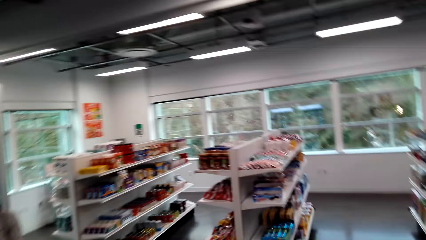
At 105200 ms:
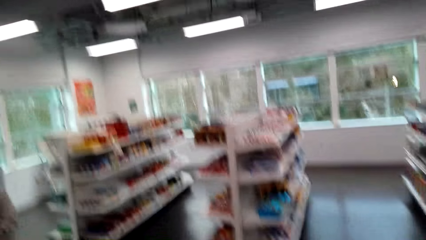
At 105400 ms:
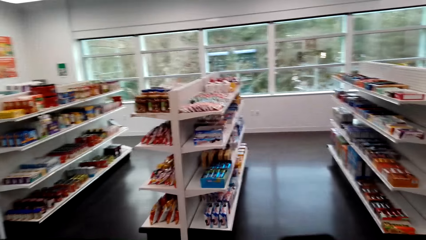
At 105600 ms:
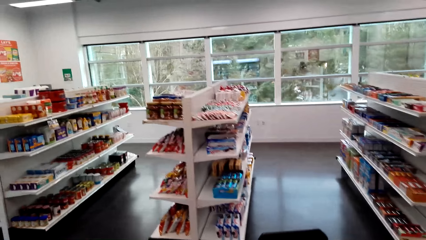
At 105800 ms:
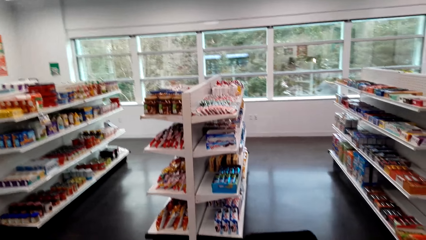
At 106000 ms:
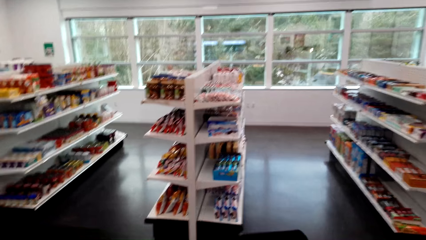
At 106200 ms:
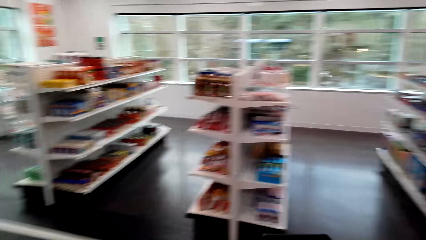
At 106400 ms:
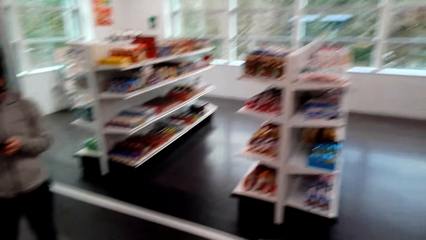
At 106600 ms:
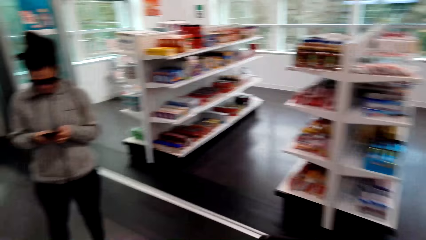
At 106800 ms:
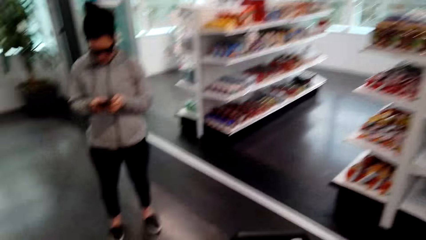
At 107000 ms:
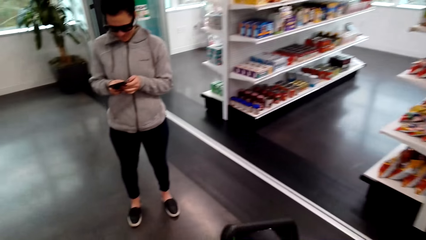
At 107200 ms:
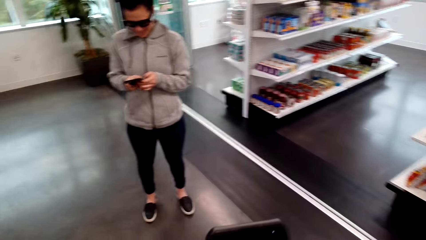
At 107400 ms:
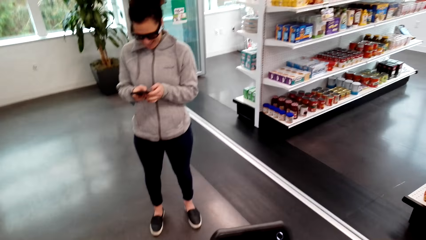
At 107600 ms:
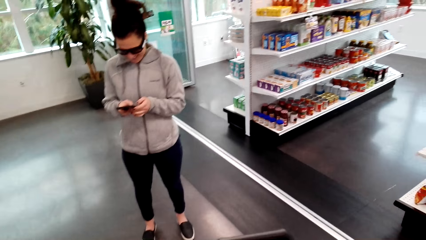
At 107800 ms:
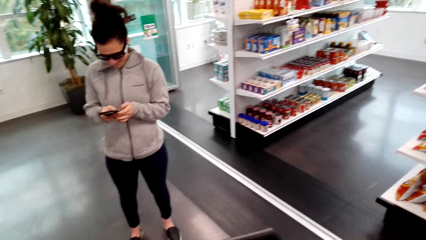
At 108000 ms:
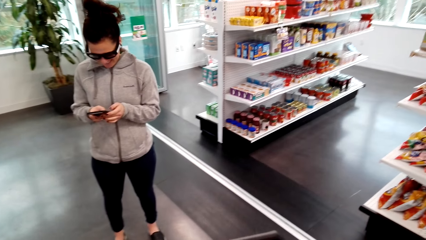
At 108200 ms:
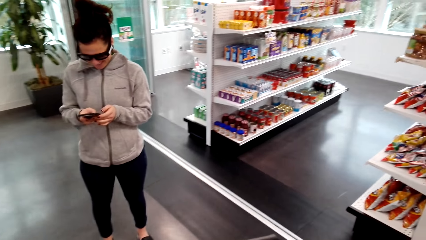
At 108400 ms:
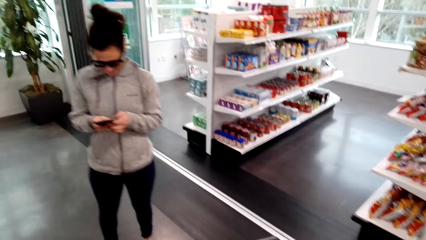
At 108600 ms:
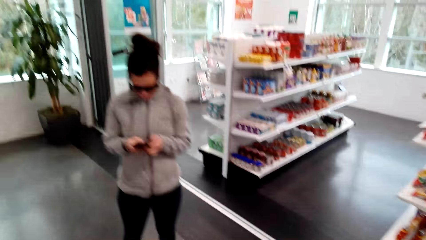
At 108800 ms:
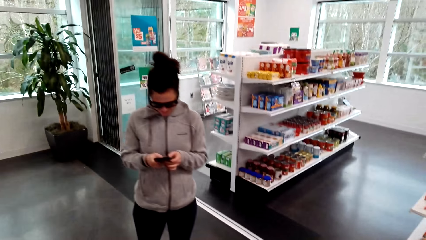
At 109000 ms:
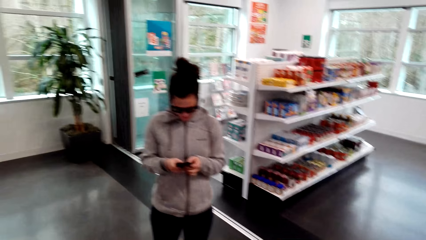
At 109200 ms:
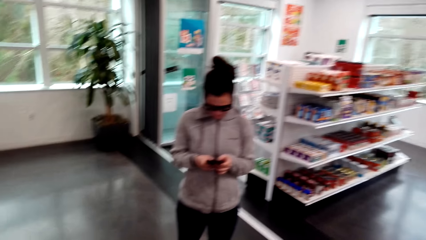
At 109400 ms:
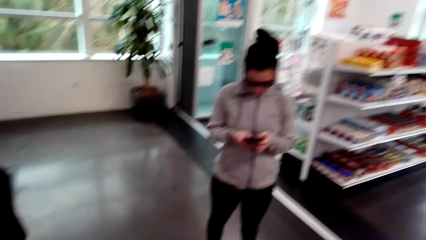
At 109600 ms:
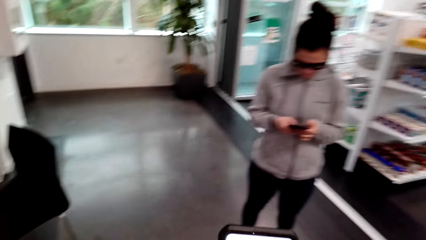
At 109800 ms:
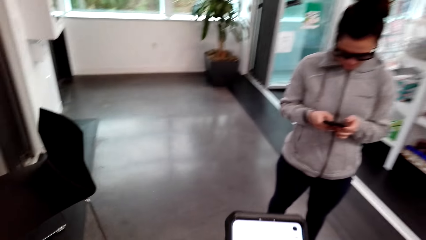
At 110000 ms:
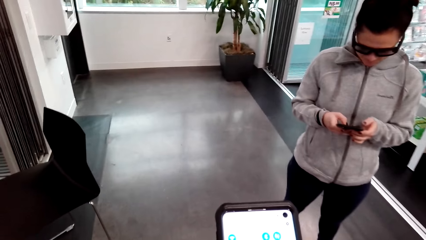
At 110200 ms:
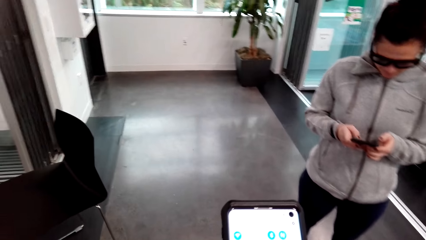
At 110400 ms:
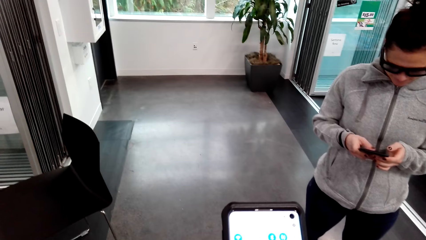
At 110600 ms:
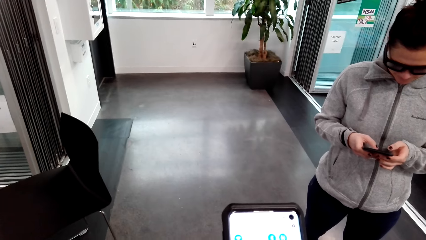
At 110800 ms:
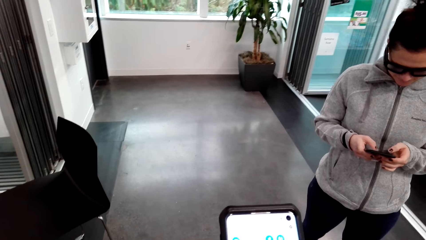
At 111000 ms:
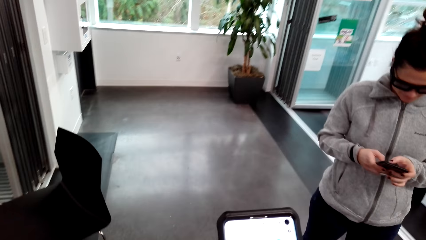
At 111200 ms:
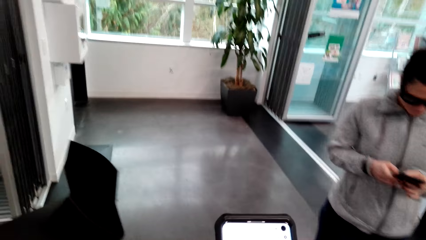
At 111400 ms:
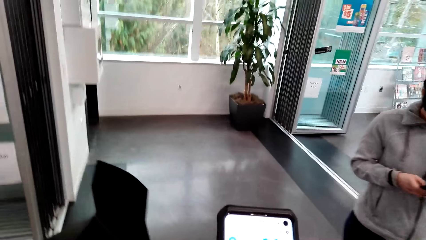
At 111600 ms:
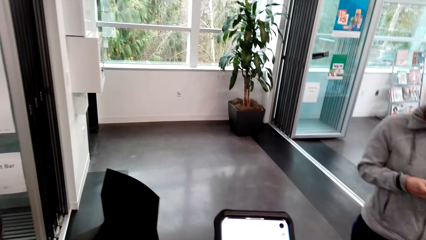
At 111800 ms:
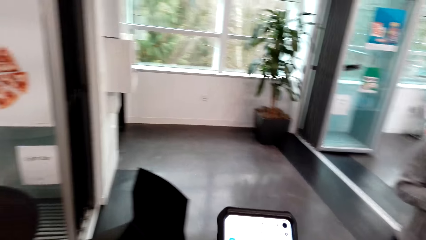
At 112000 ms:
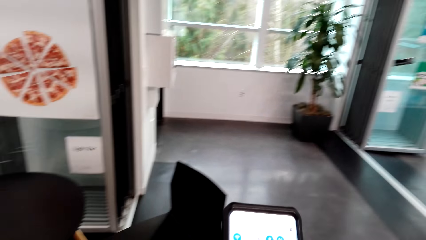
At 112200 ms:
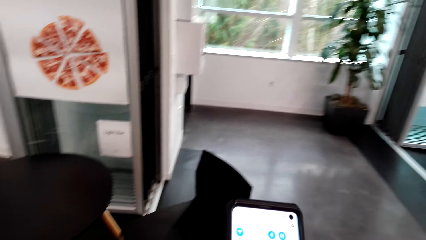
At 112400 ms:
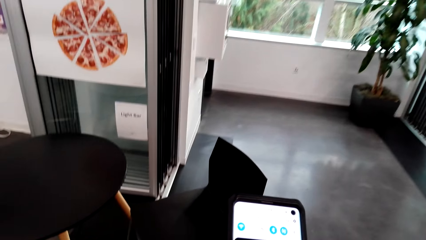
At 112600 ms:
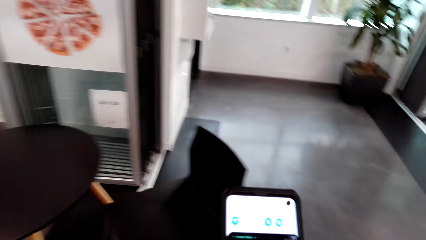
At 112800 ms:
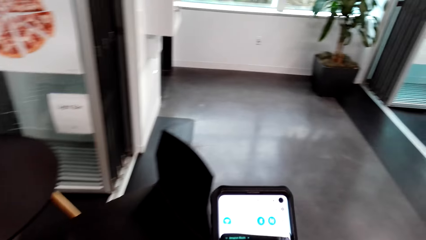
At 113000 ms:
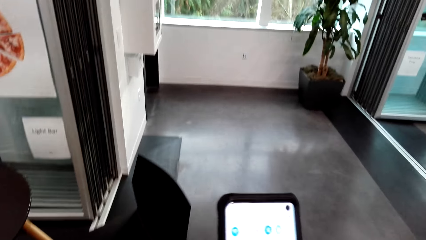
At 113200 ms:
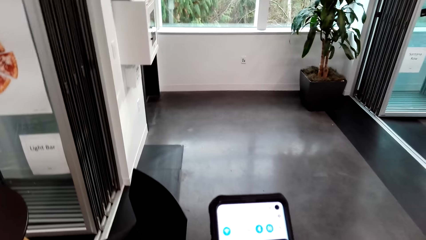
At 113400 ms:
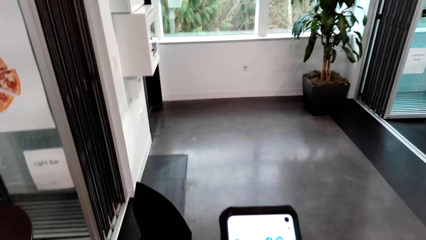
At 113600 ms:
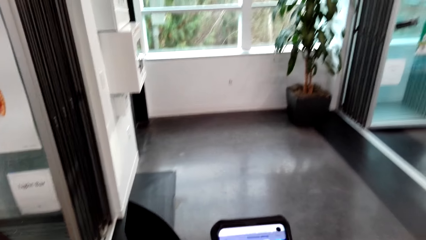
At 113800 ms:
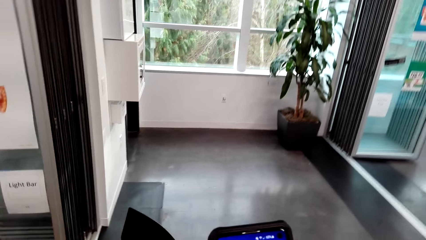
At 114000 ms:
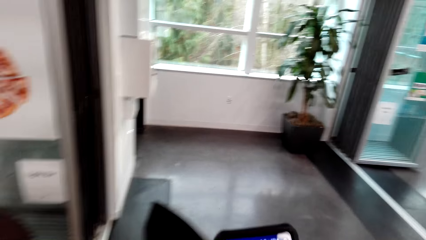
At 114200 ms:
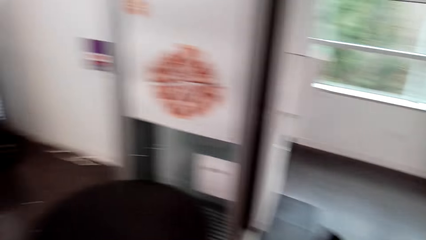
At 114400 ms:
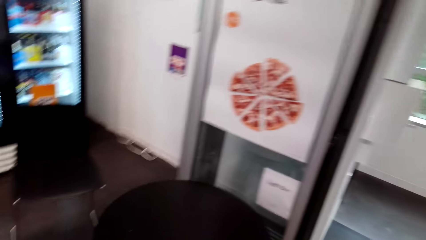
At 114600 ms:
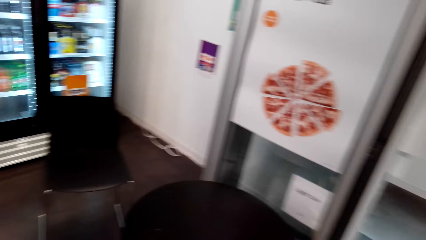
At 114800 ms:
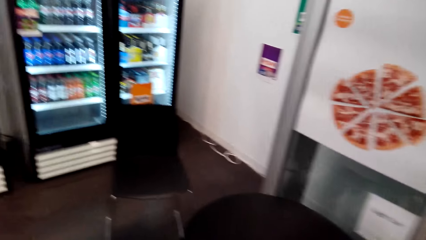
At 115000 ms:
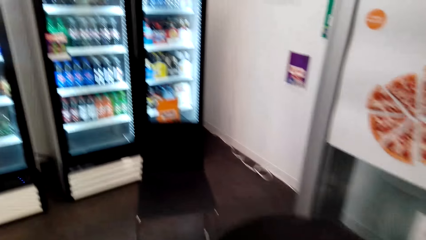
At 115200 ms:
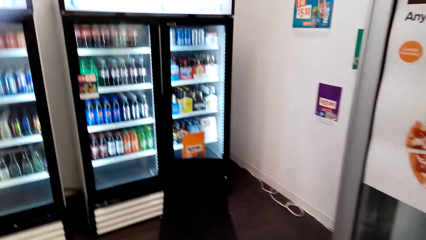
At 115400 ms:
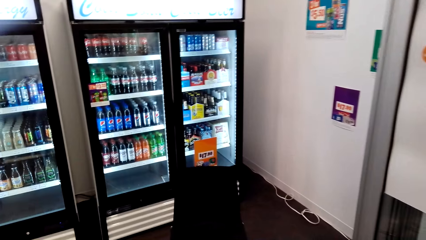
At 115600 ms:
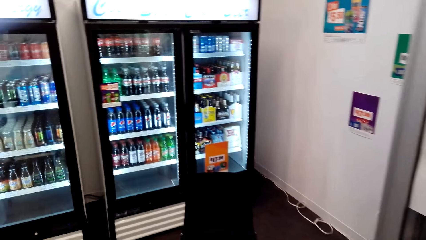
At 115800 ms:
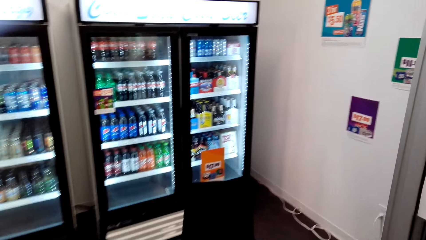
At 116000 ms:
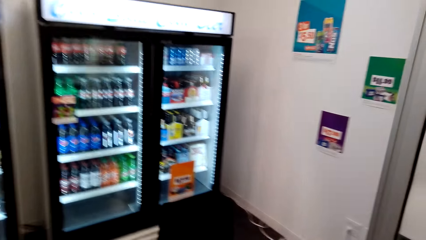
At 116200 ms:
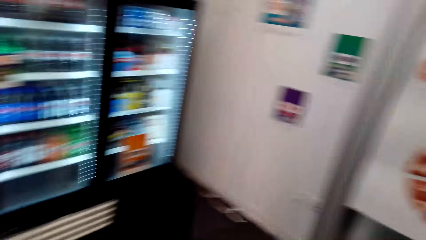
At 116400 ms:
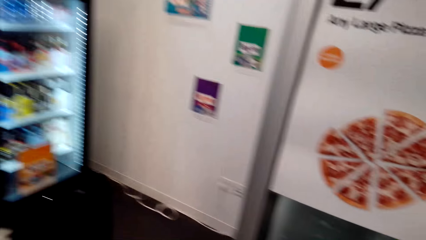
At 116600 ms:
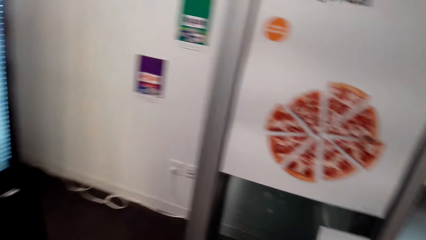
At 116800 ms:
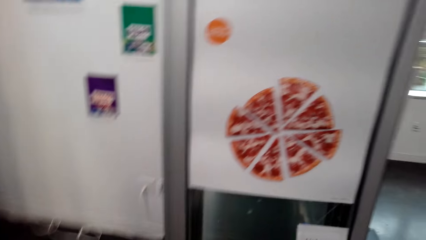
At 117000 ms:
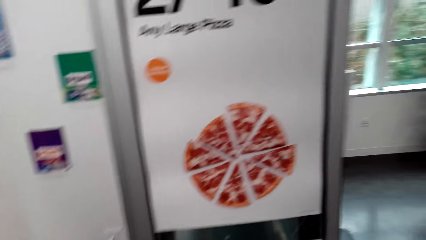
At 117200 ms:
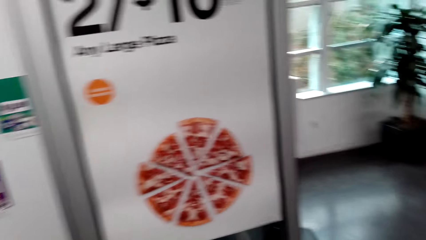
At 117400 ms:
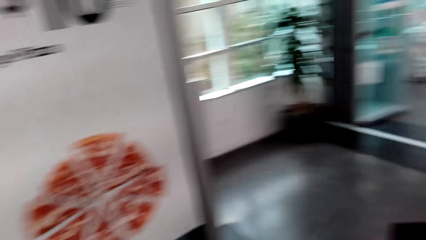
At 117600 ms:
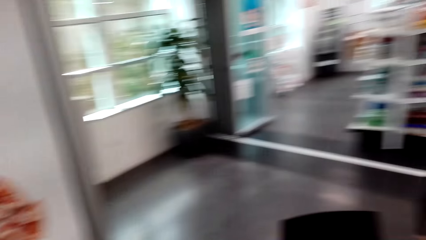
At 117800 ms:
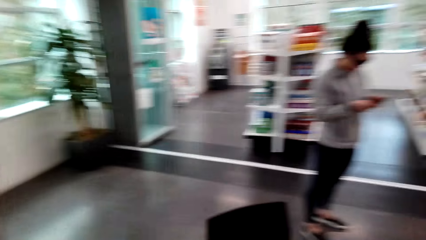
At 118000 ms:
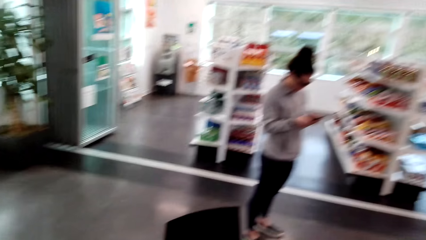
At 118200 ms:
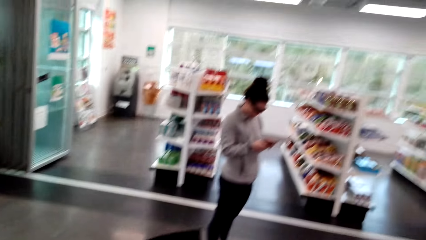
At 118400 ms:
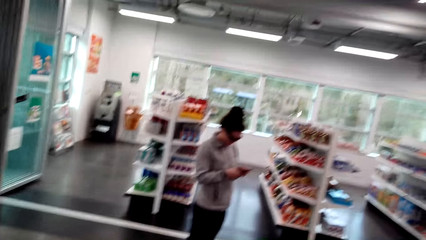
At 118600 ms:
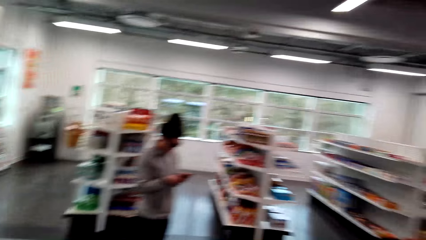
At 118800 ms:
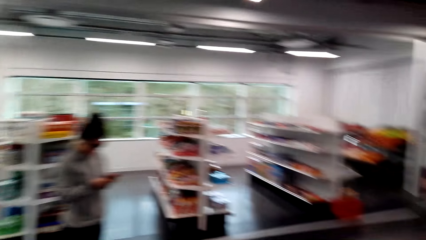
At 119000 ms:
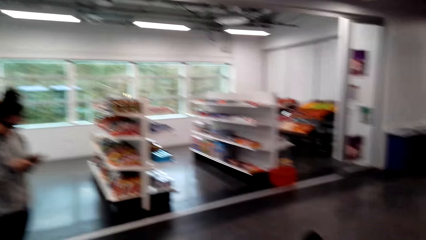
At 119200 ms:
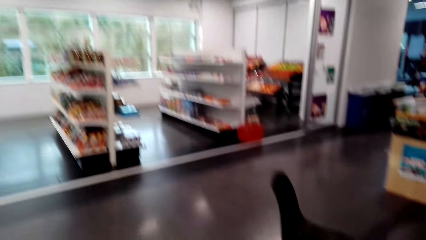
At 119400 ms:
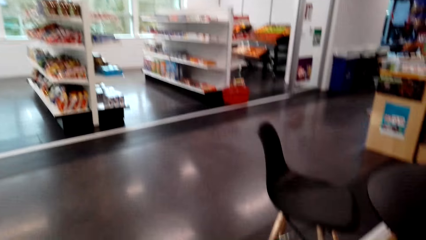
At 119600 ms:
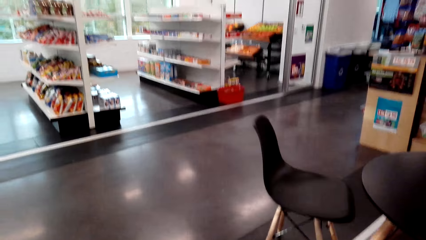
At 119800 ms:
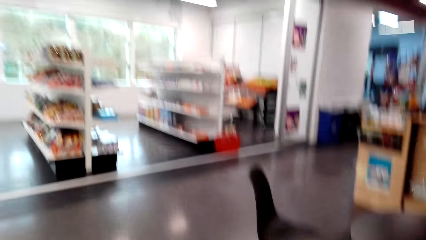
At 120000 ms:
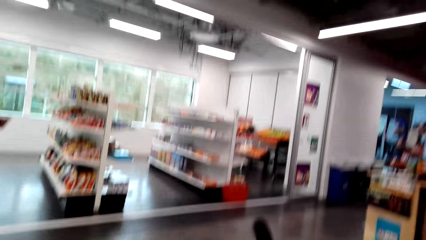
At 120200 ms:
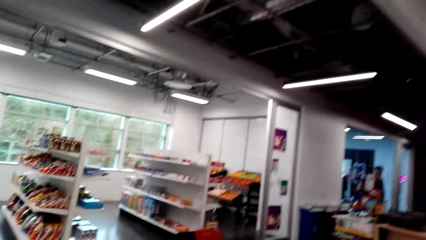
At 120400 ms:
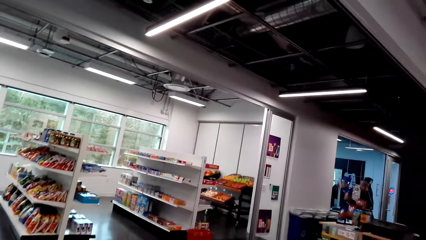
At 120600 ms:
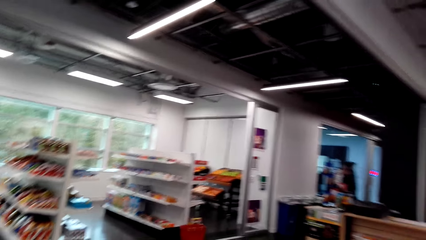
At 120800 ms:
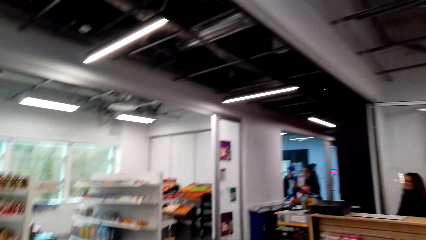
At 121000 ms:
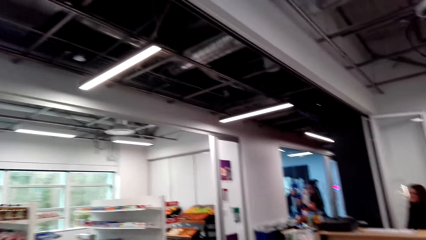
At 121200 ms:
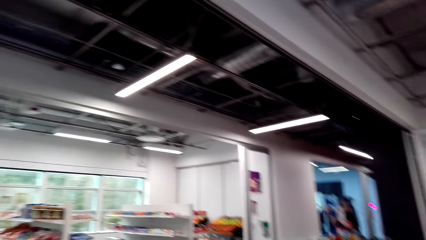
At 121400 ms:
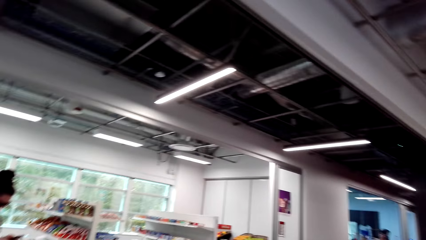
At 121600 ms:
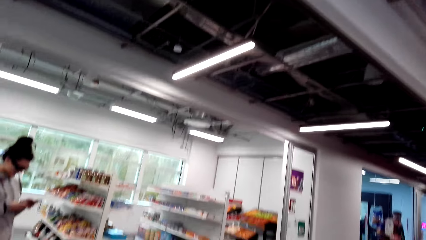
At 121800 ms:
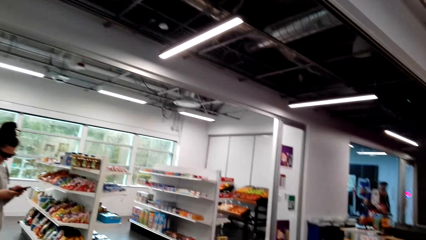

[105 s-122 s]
The camera wearer dialogues with a woman. The woman dials the phone. The camera wearer dials the phone. They look around the supermarket.
